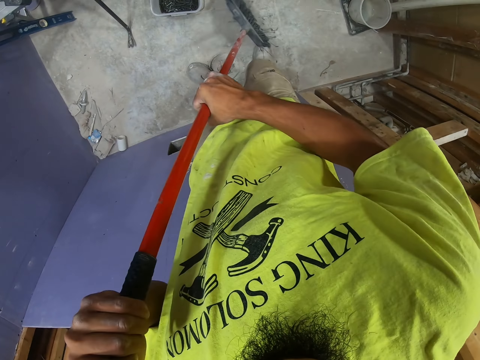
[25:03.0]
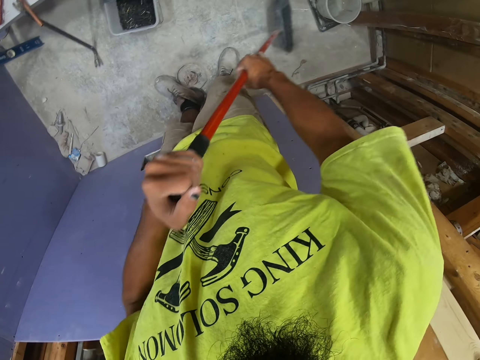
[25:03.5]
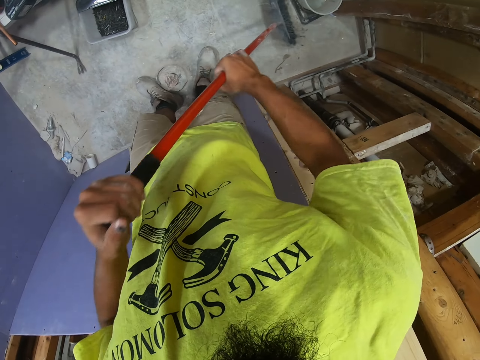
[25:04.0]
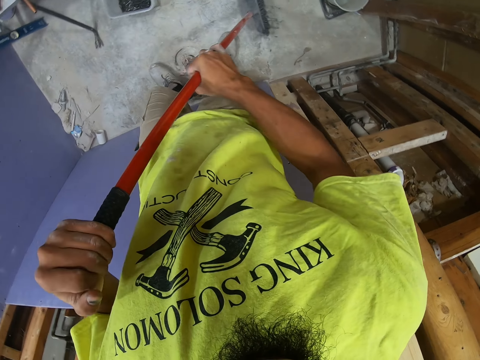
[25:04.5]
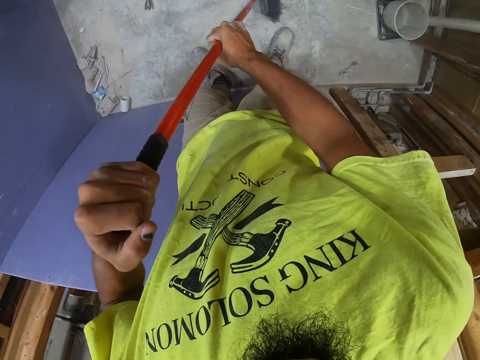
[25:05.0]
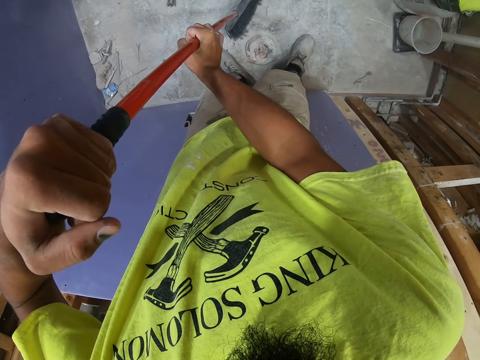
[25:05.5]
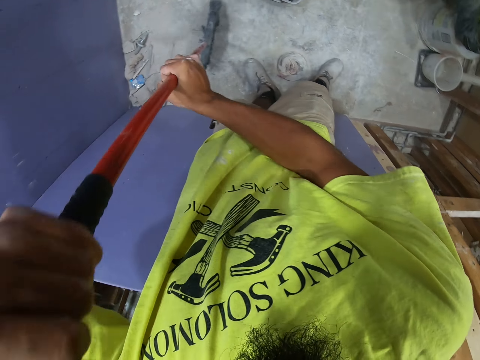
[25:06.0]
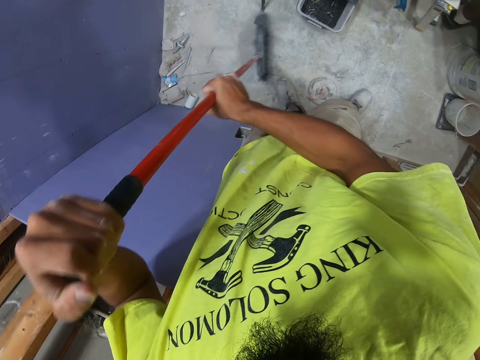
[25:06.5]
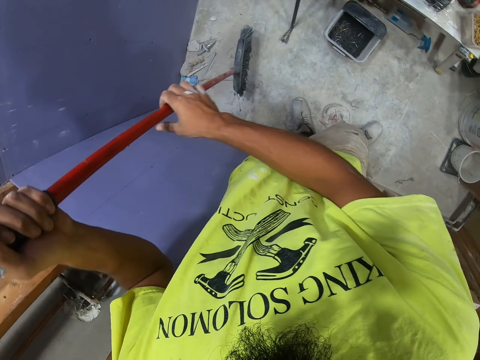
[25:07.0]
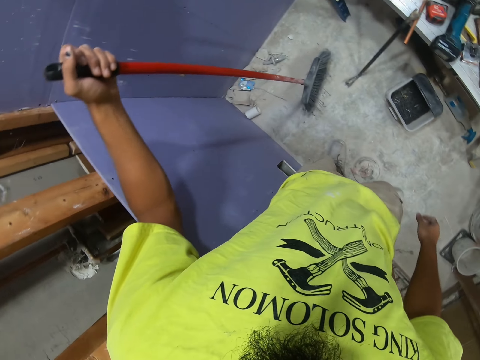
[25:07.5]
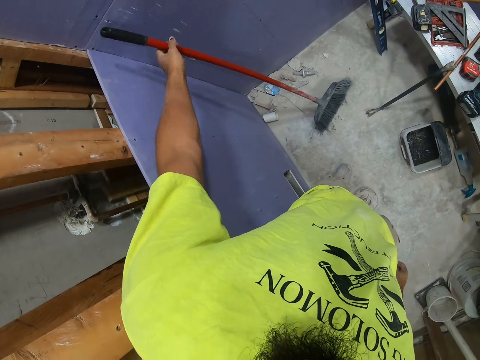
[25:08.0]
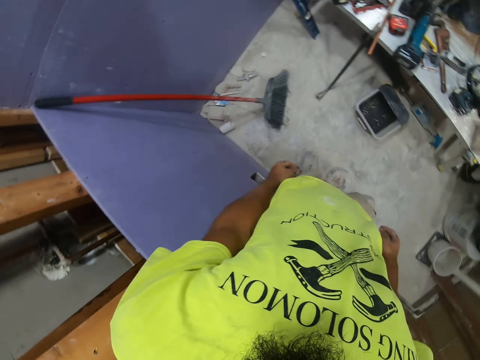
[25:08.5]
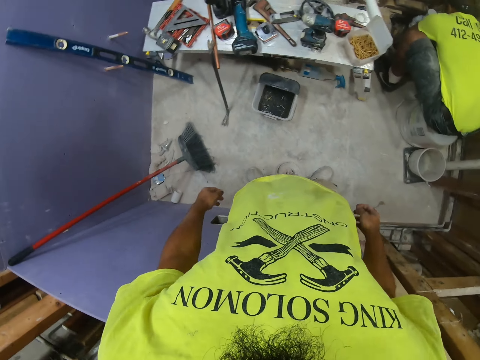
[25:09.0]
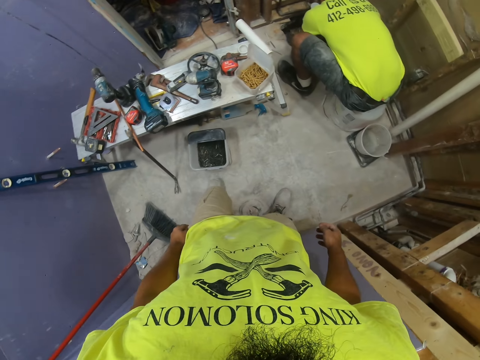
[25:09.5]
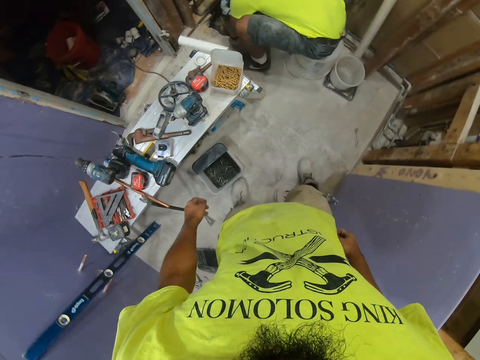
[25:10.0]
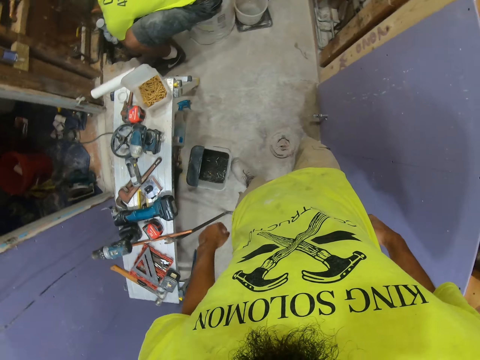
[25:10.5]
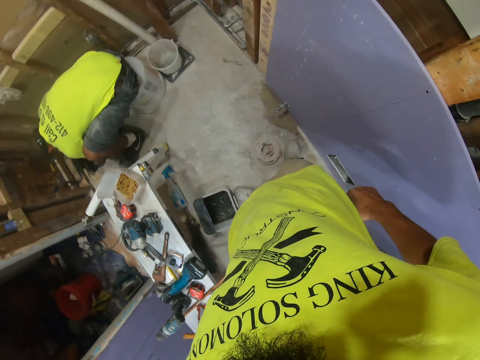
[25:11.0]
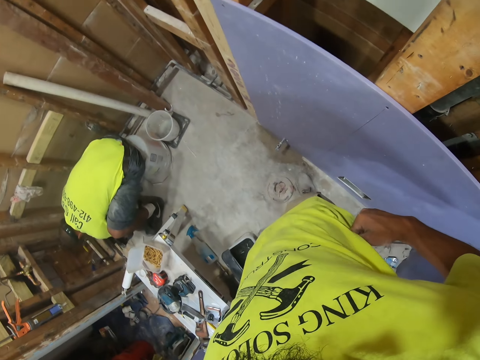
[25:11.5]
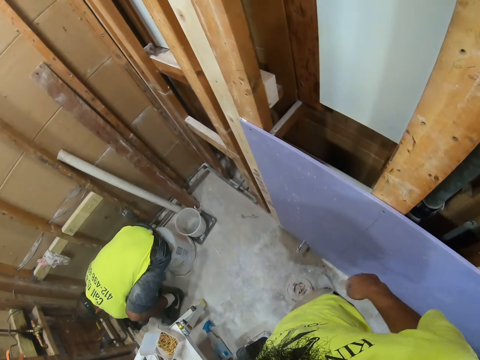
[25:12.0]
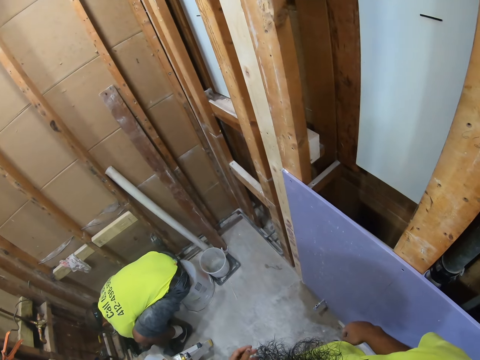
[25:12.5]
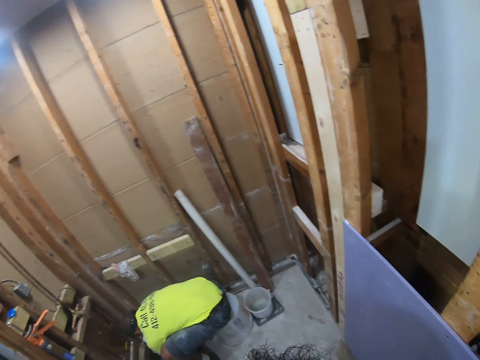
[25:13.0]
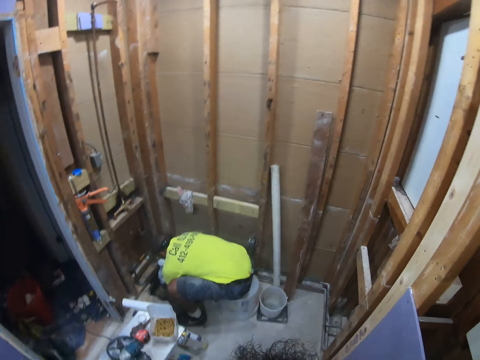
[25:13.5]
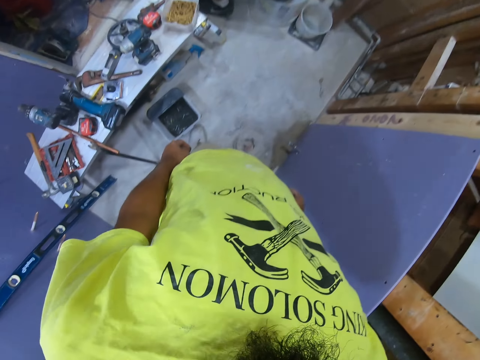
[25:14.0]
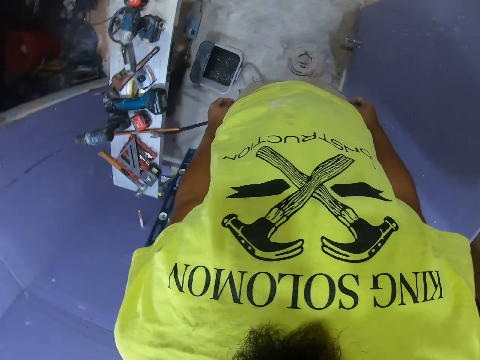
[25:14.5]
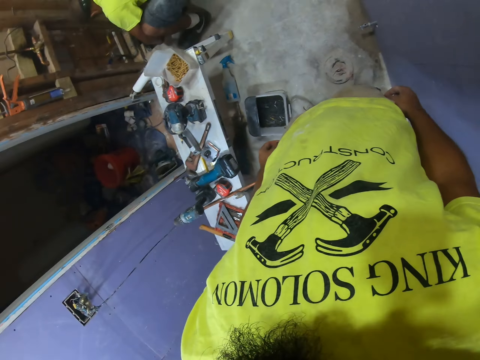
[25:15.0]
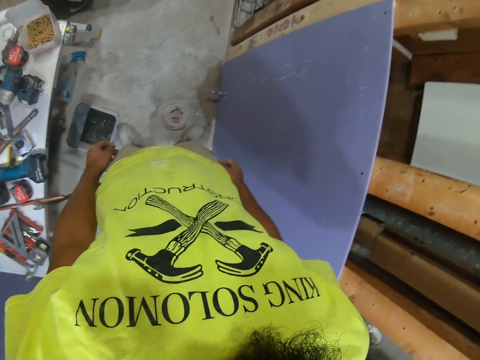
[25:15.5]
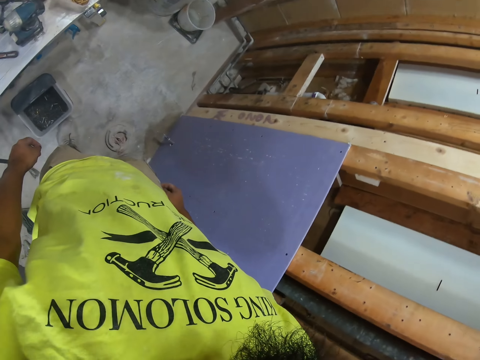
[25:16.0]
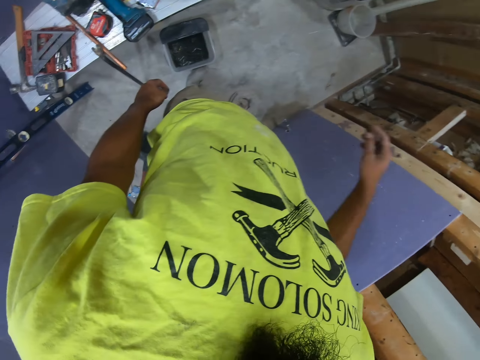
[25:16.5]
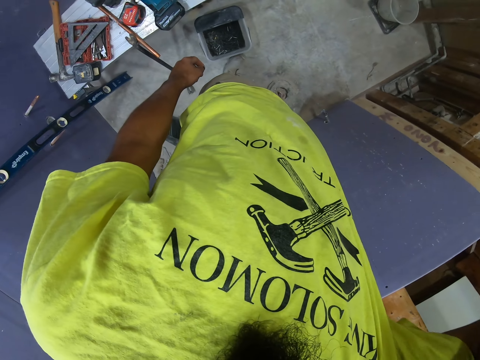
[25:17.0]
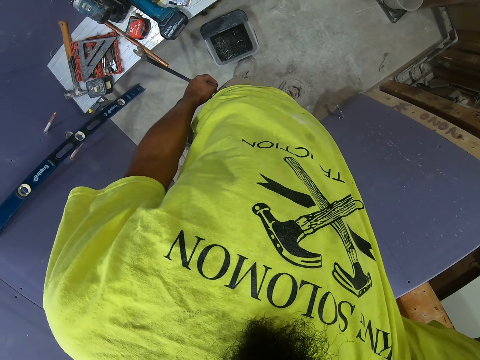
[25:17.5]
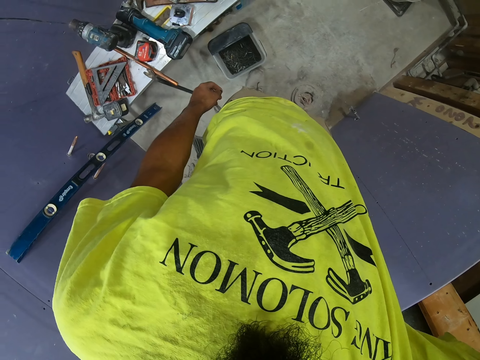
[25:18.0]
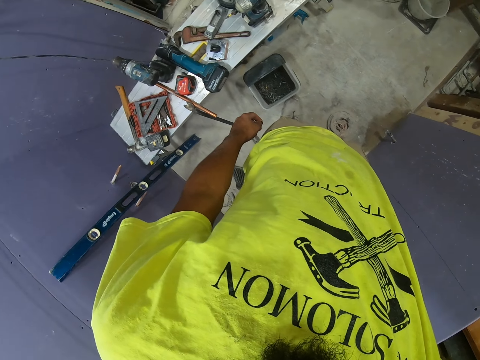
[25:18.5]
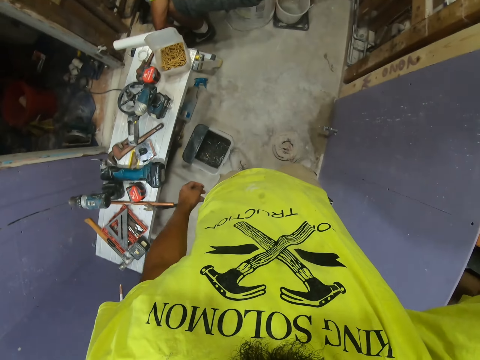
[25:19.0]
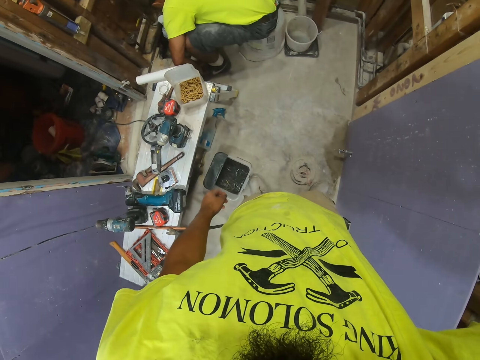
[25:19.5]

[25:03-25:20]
The camera wearer leans the broom on the wall. They put the broom away. They stare at the room. They pull up the trouser. They look around. They swing the right hand. They hold the wall. They touch something.

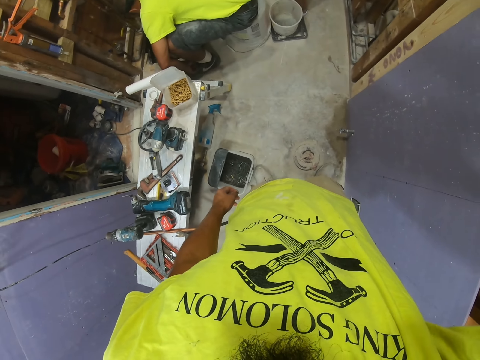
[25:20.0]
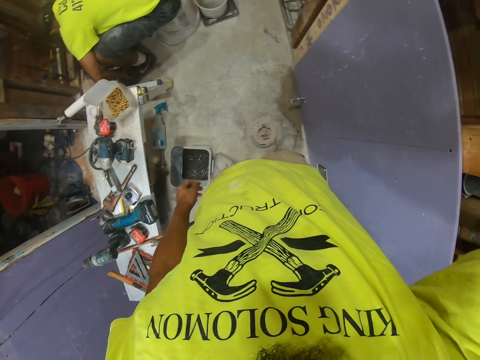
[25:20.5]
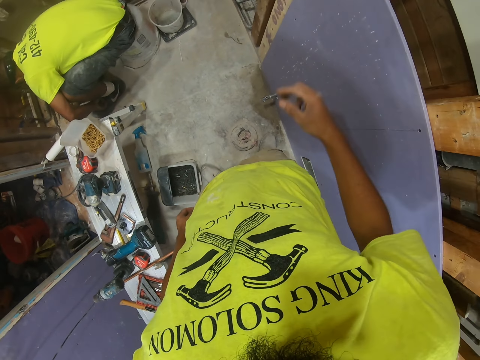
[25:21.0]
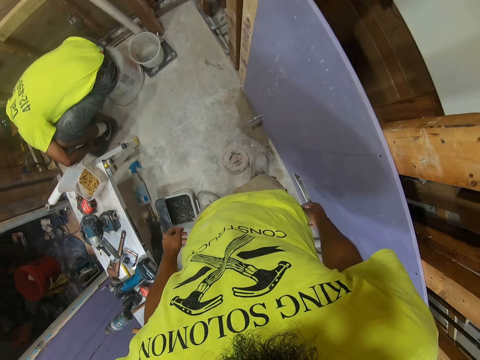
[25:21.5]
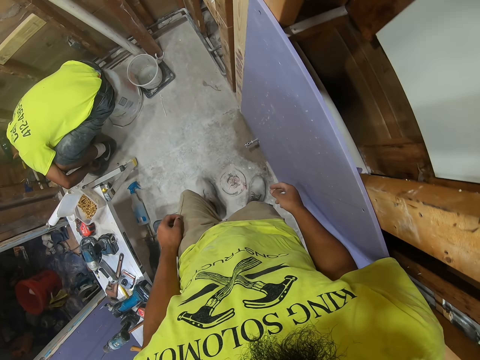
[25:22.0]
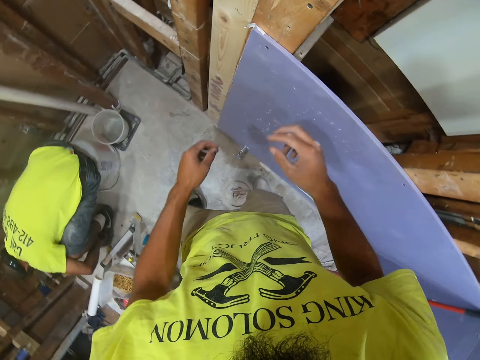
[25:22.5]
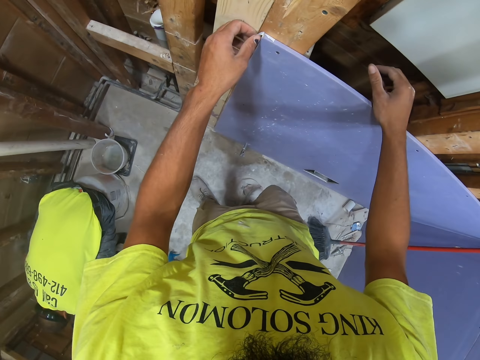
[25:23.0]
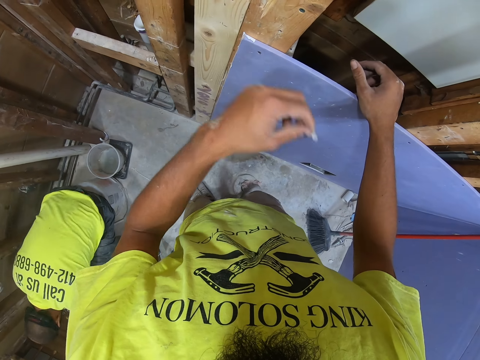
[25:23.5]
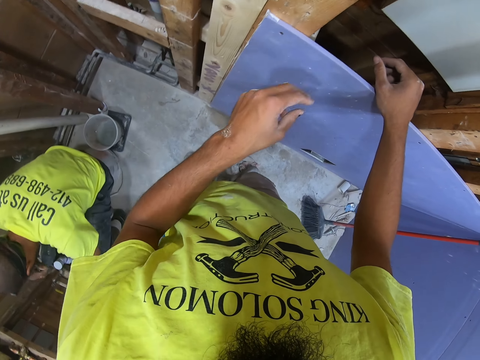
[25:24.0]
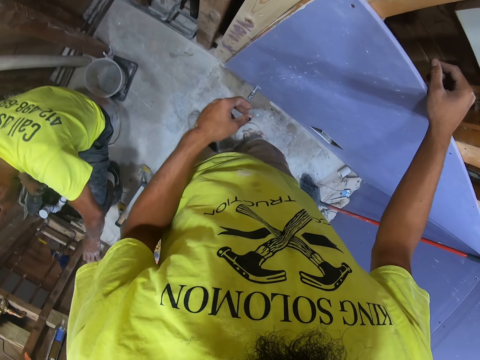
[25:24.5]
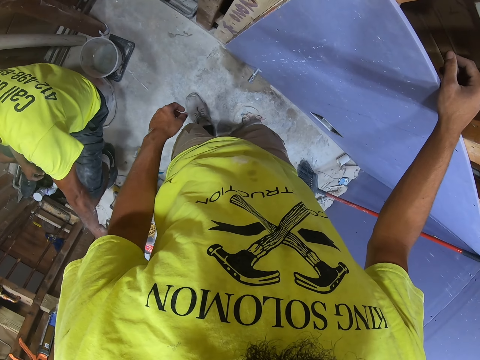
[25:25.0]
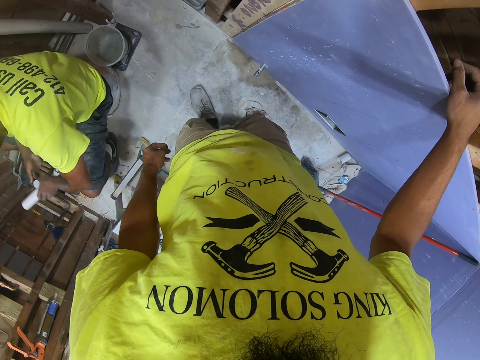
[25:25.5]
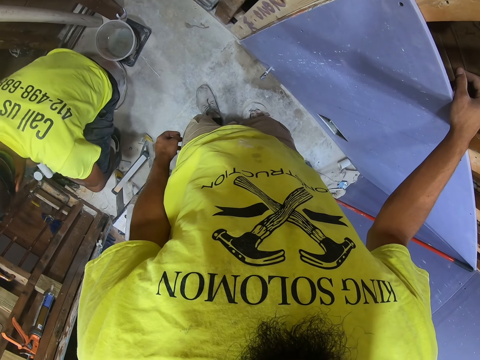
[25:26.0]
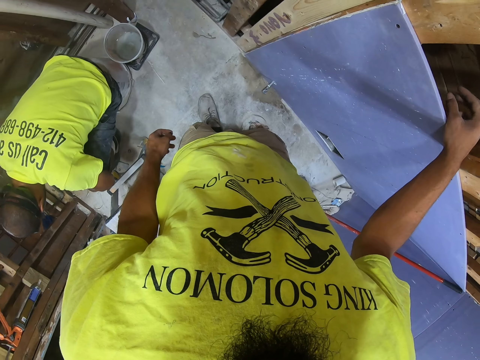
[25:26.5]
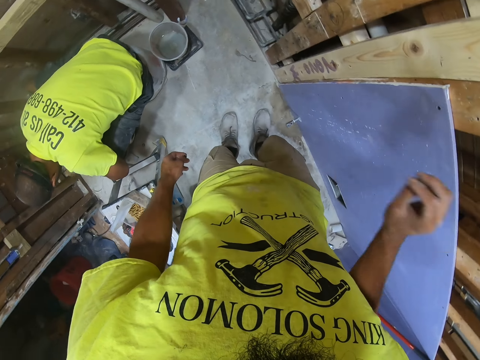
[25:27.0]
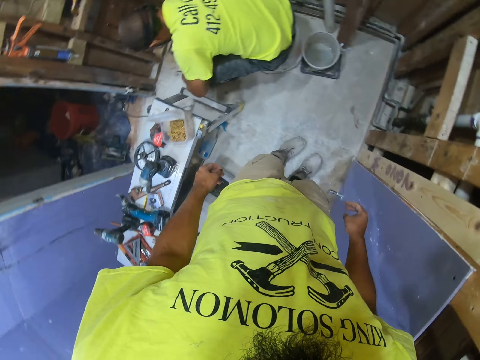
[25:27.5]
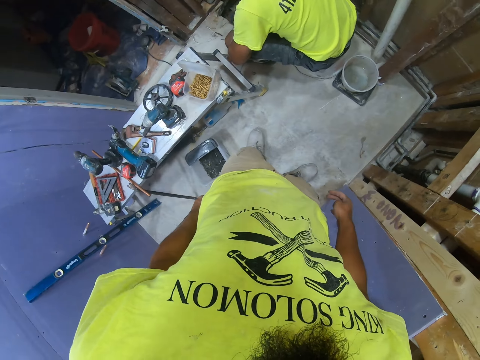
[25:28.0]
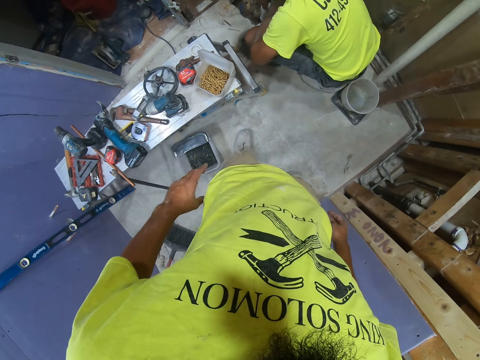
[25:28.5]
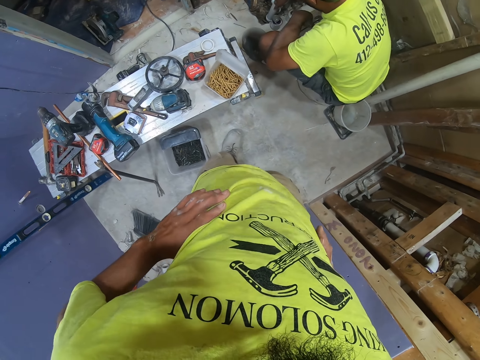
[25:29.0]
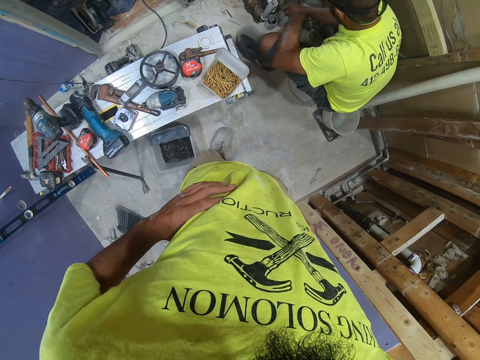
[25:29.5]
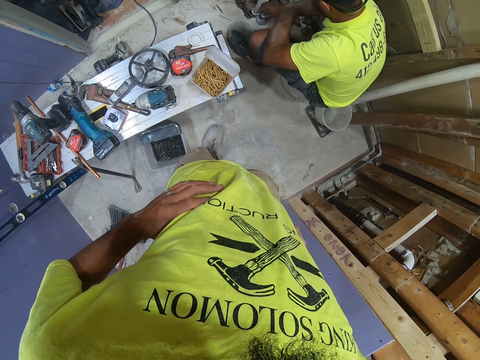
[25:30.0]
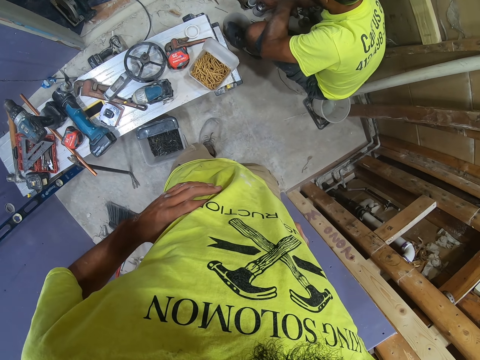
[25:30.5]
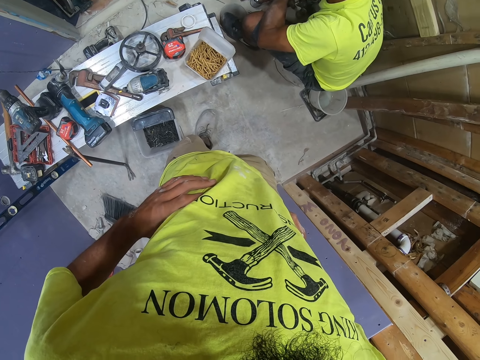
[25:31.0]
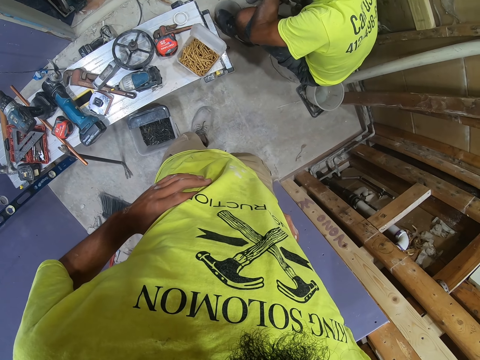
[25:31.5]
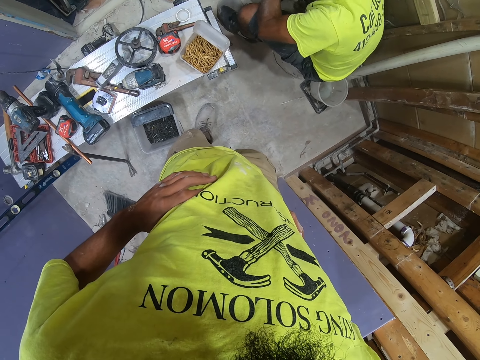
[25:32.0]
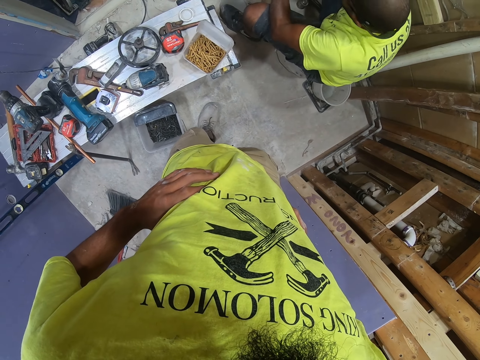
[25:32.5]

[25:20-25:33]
The camera wearer swings the right hand. They walk. They swing both hands. They lean the right hand on the wood. They hold the board. They touch the wood with the left hand. They stare at the floor. They swing both hands. They hold the waist with both hands. A man touches something.
